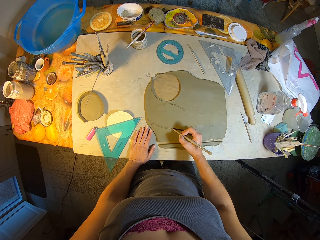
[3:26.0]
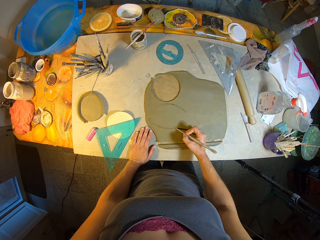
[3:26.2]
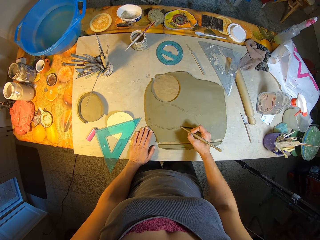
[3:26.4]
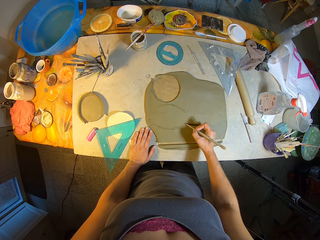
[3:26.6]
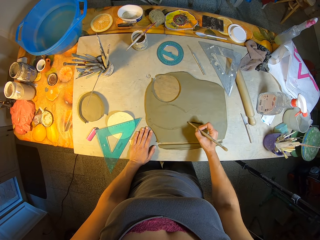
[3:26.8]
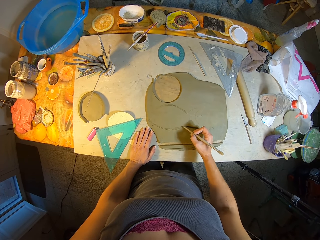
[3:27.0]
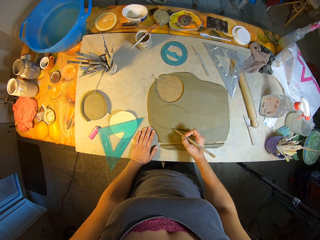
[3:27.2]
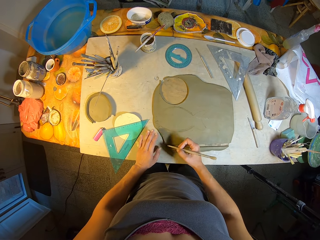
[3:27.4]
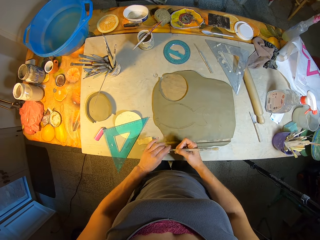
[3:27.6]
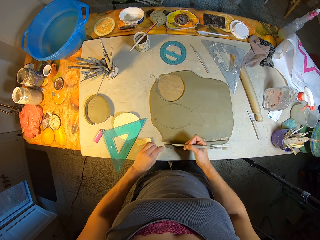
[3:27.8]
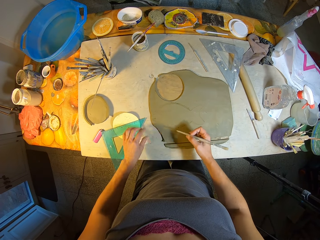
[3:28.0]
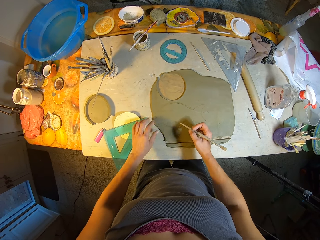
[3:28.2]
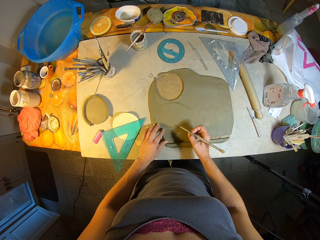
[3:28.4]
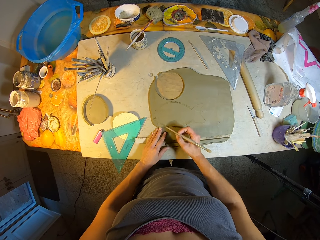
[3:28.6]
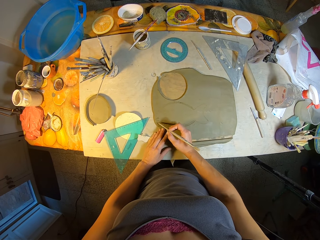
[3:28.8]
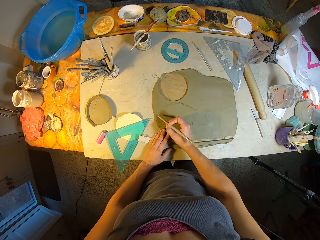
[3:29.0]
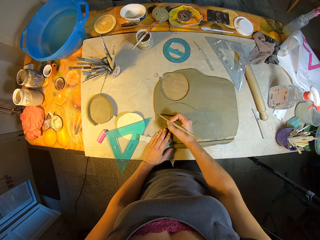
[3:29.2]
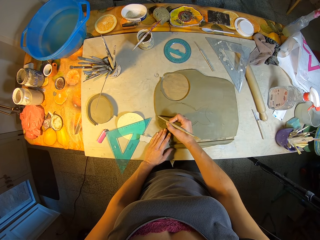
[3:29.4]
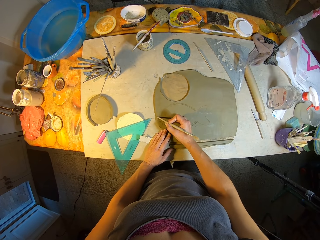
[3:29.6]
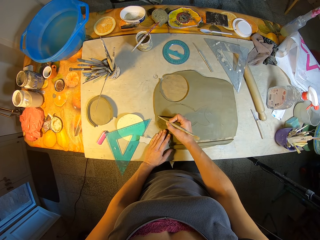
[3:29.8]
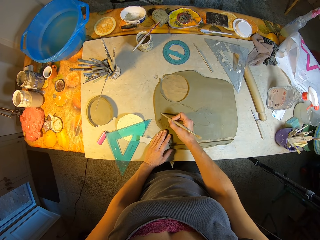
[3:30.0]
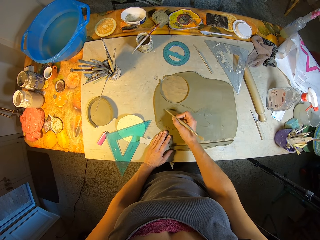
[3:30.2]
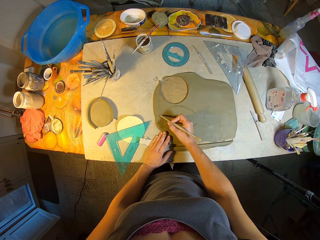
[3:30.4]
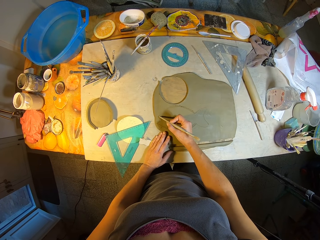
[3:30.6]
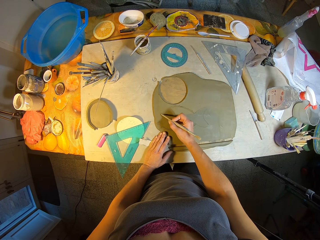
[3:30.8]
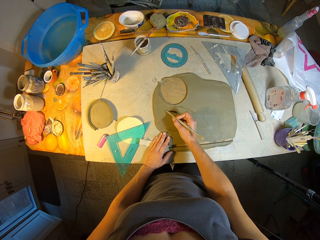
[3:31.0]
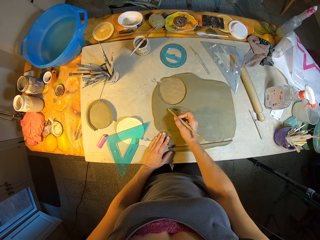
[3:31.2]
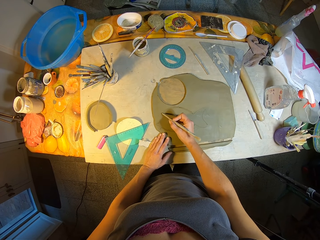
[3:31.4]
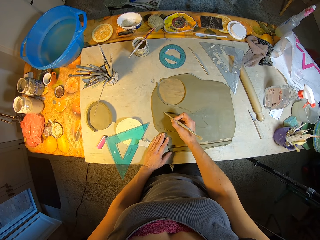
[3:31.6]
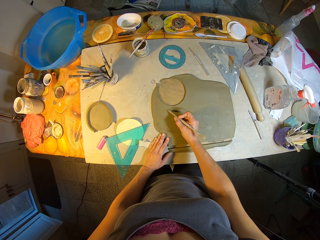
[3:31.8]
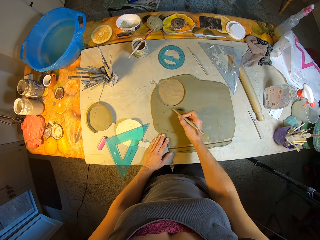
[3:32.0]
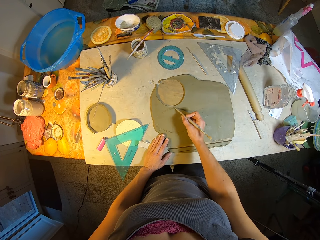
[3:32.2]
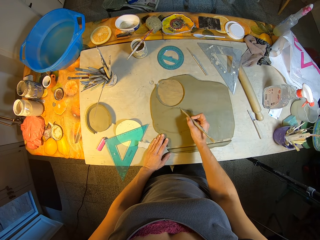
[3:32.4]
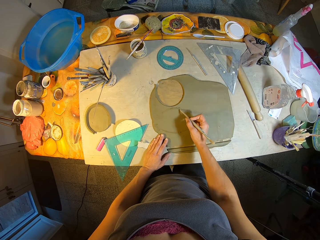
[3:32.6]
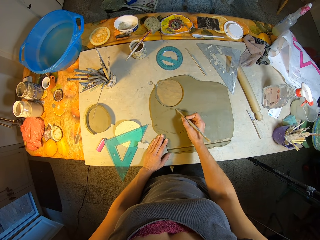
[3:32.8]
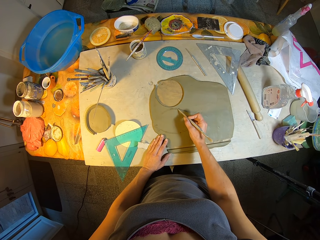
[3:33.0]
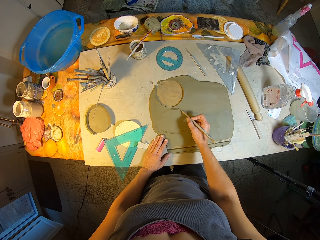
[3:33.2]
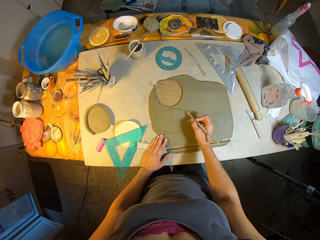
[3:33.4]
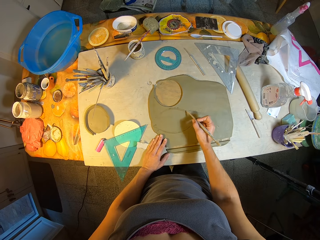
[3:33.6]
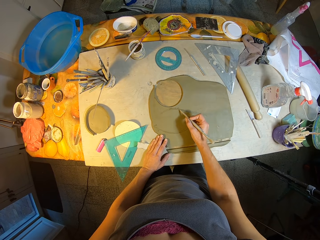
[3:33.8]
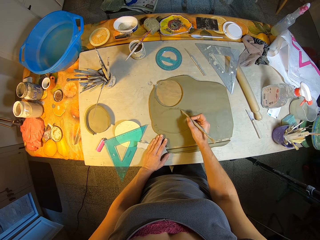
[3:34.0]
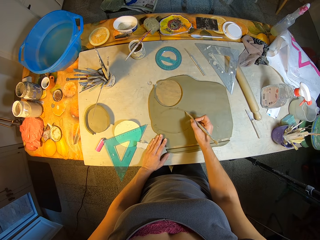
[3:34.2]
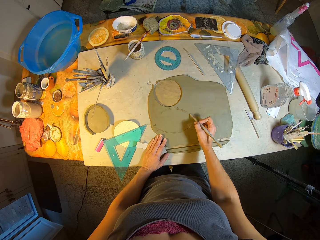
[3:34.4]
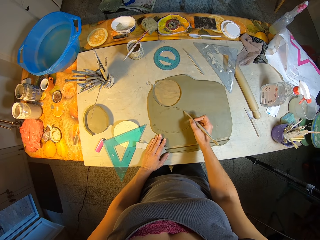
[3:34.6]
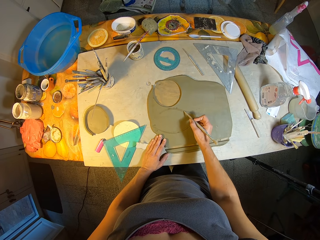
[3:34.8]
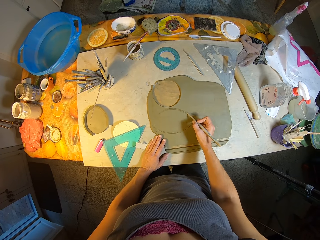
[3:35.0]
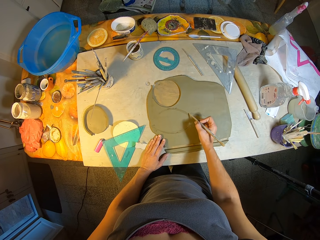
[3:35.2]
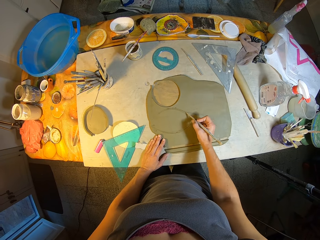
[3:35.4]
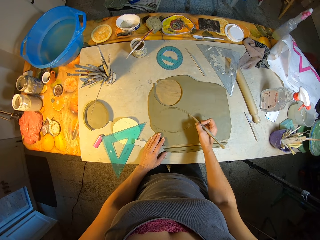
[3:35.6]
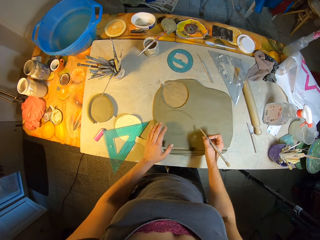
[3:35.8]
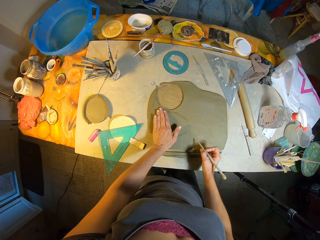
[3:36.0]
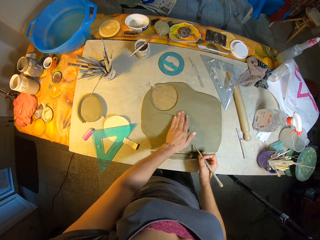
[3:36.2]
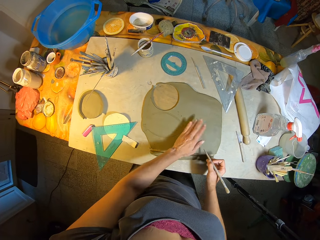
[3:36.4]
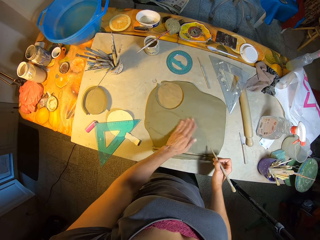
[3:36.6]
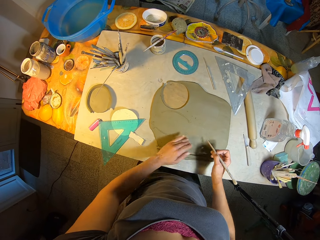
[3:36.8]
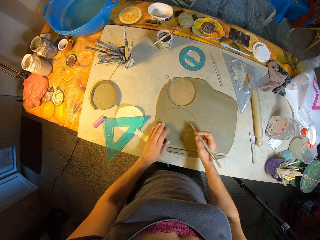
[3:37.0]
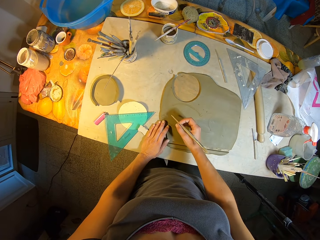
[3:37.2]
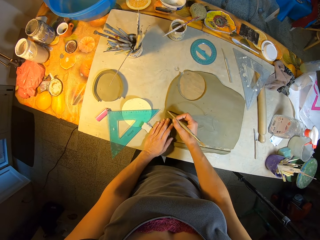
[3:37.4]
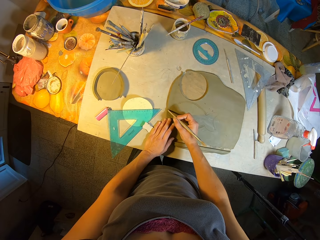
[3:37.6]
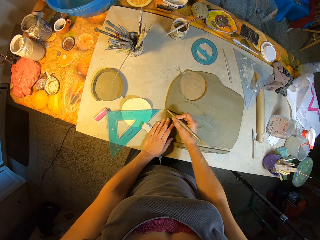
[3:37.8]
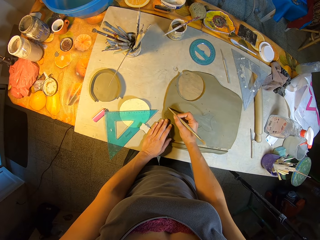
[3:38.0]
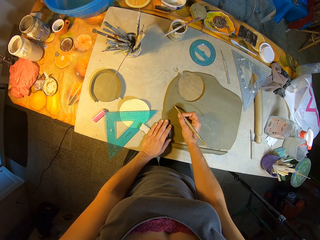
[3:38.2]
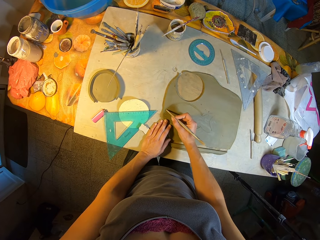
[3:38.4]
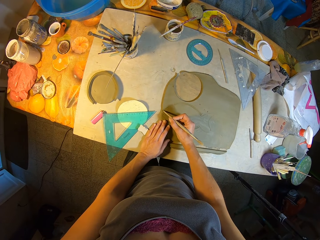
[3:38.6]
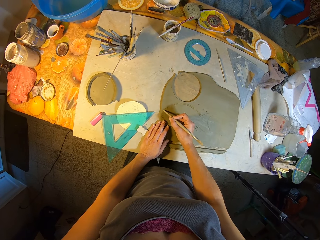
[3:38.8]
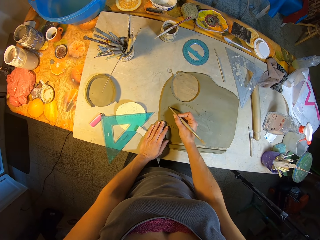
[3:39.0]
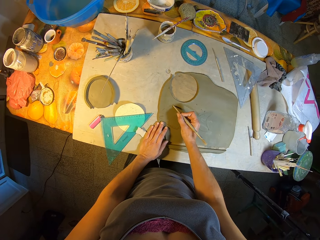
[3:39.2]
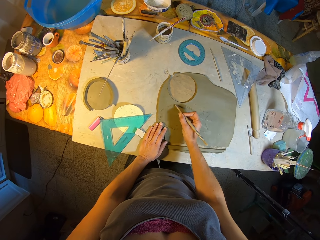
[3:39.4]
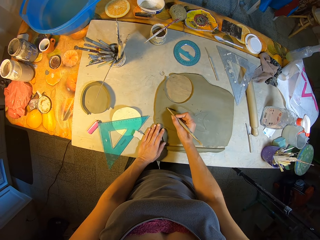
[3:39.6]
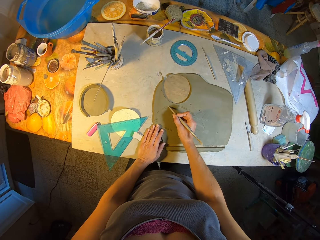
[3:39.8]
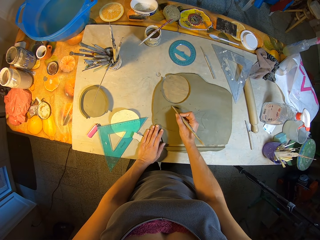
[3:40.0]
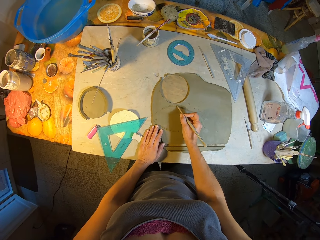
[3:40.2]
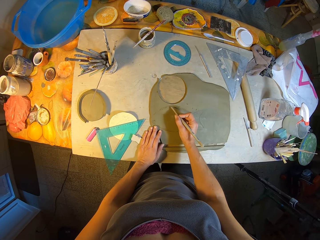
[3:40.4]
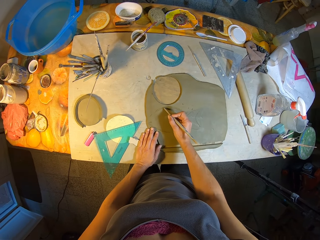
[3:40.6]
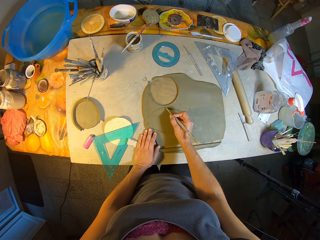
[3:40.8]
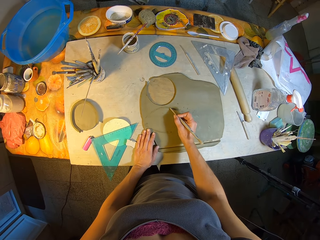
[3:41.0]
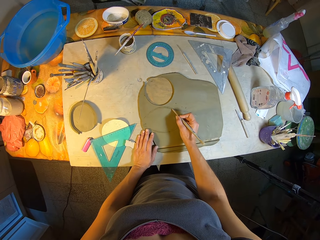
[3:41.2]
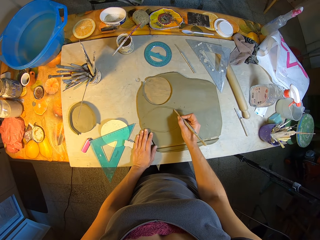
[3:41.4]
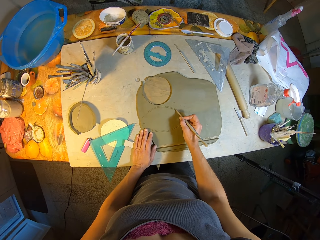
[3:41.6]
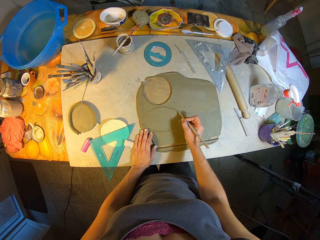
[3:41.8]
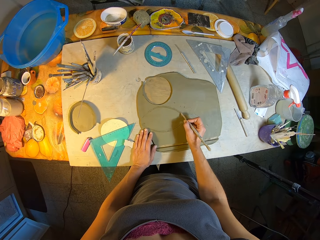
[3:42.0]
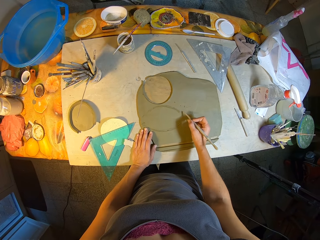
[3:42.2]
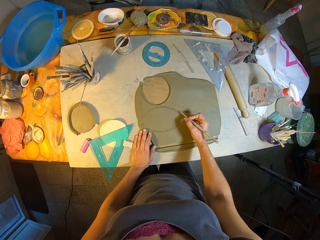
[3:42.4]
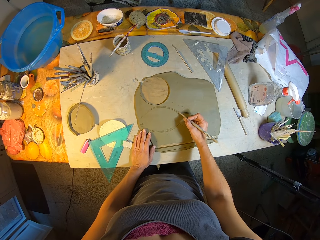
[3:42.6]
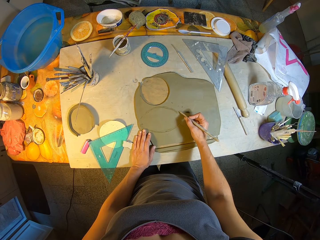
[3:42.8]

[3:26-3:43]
The camera wearer wipes the mold clay on the pencil with her left hand. She draws on the mold clay with a pencil. She wipes the mold clay with her left hand. She draws on the mold clay with the pencil in her right hand.

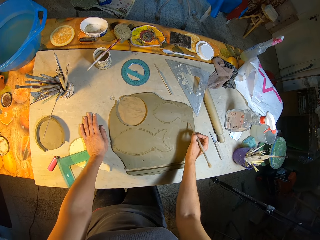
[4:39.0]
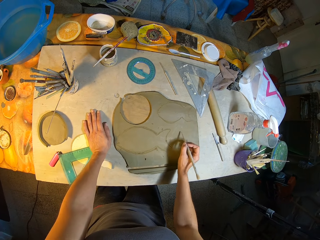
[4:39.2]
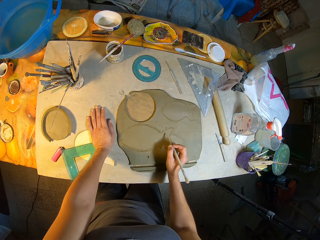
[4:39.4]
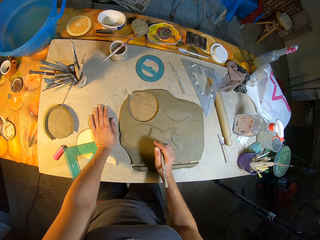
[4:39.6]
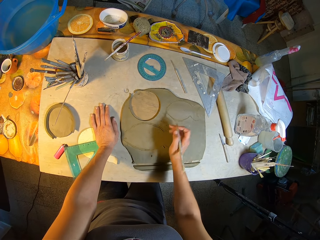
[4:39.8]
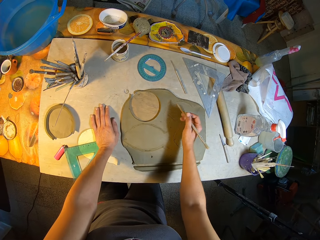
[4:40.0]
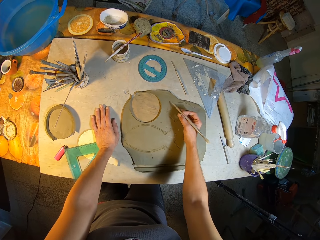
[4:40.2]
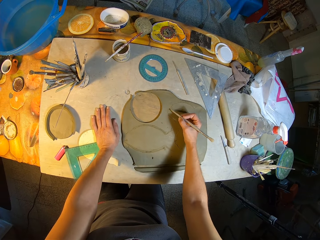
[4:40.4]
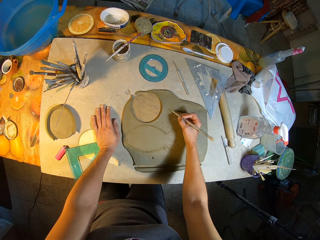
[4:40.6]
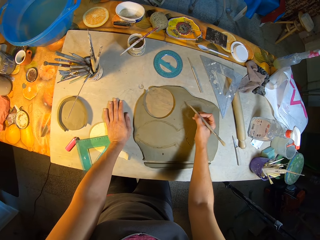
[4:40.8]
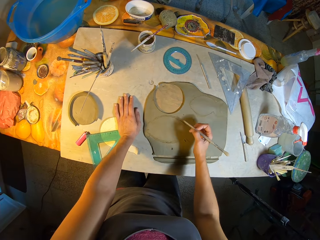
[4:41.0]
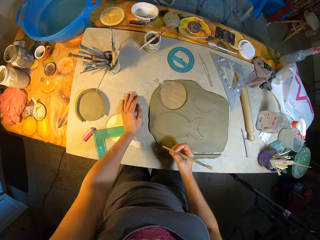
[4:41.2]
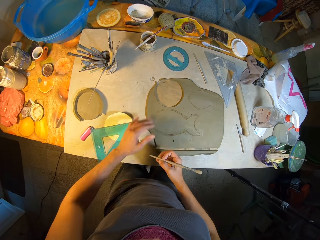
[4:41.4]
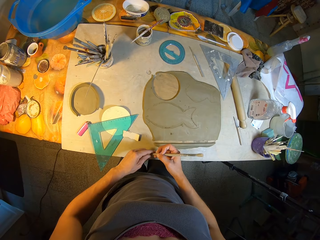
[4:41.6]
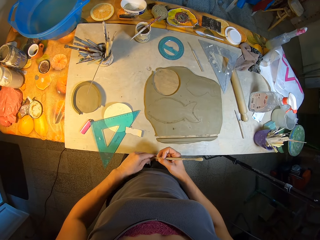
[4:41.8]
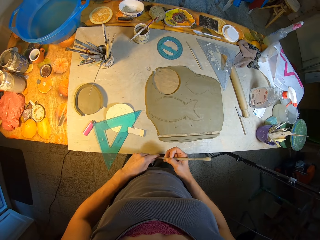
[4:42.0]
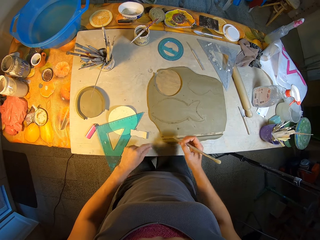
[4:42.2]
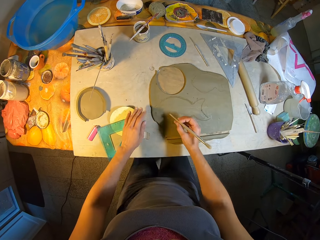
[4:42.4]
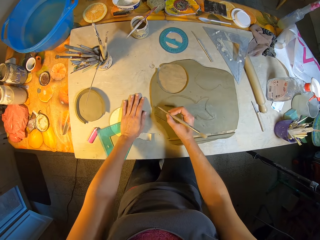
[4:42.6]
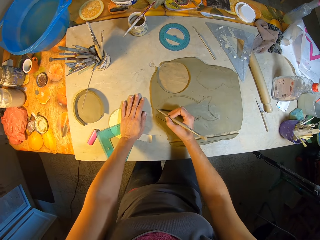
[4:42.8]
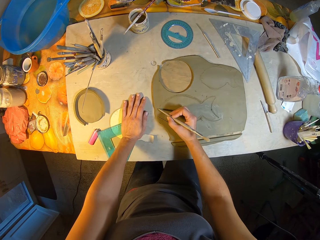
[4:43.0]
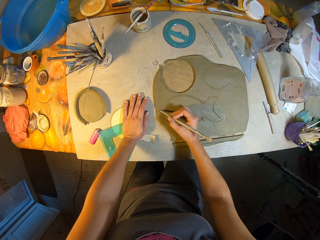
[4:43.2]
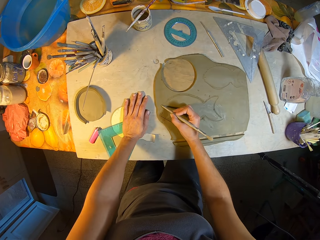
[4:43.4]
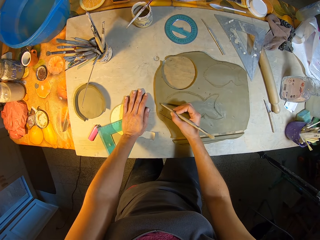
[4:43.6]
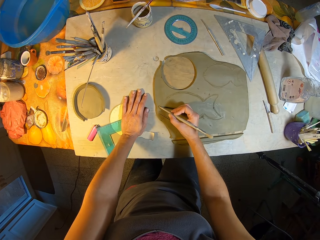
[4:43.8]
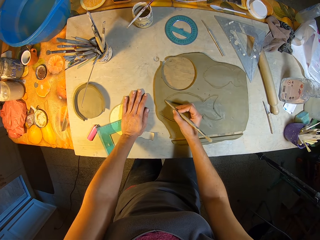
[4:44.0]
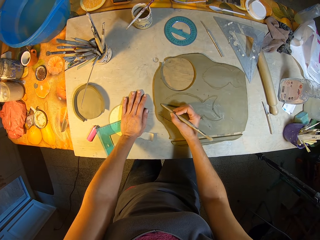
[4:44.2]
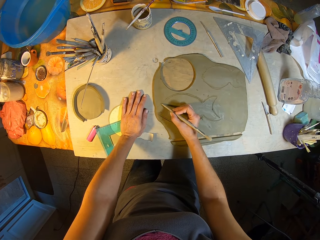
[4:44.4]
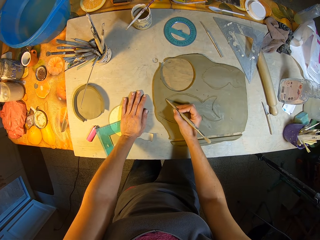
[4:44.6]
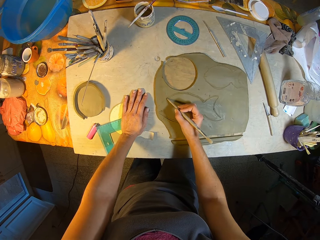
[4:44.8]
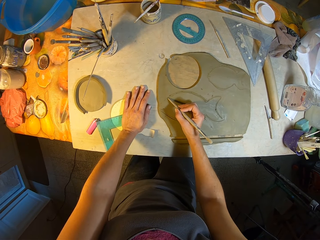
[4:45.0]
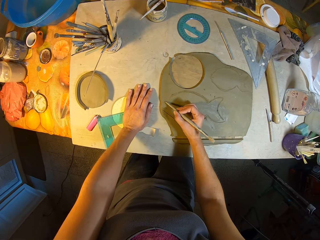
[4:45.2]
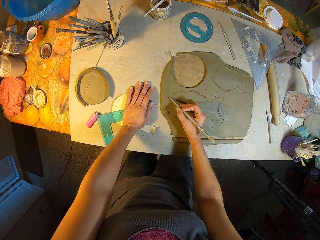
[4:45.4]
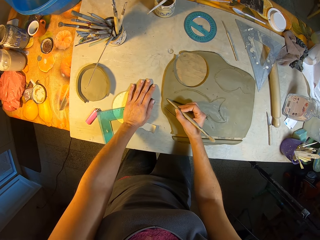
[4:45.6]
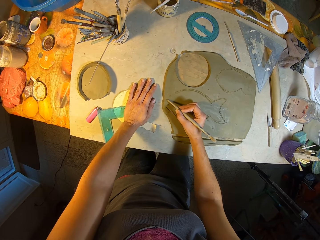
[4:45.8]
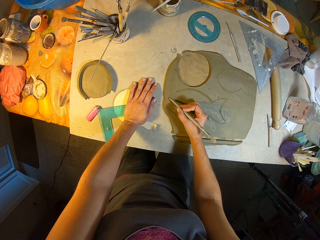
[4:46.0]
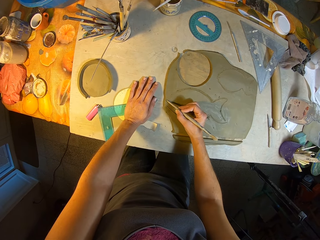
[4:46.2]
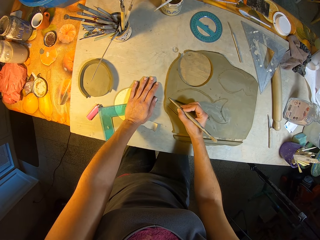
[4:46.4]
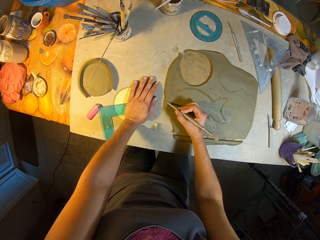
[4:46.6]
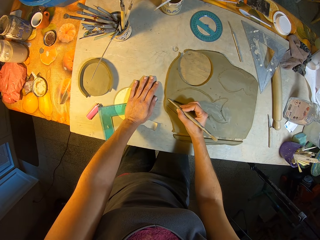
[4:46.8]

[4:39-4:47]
The camera wearer wipes the tip of the pencil in her right hand with her left hand. She holds the pencil with both her hands. She draws on the mold clay with the pencil.
